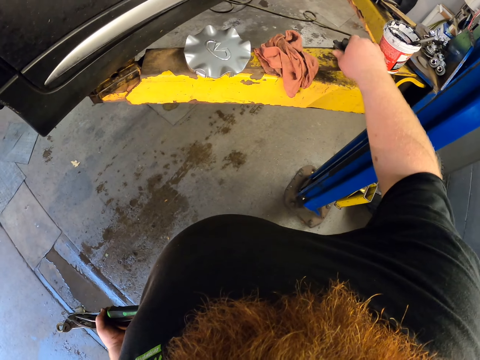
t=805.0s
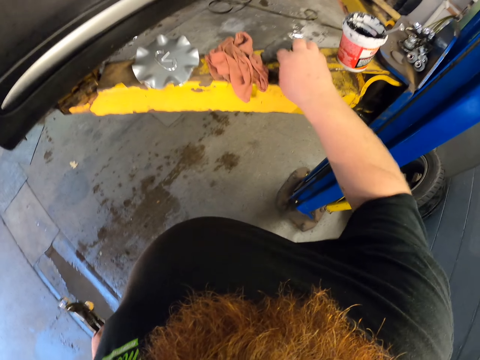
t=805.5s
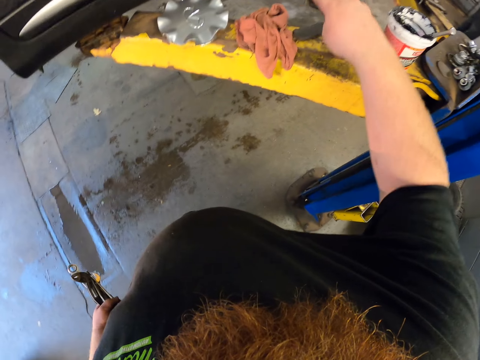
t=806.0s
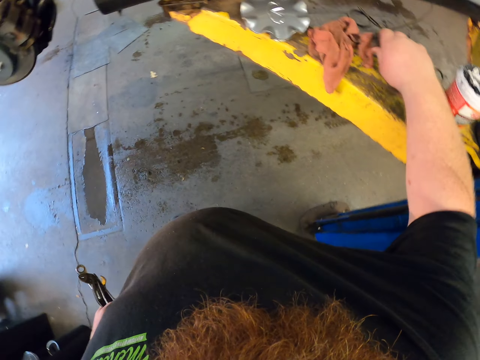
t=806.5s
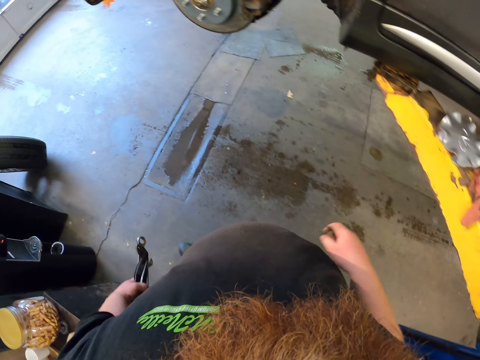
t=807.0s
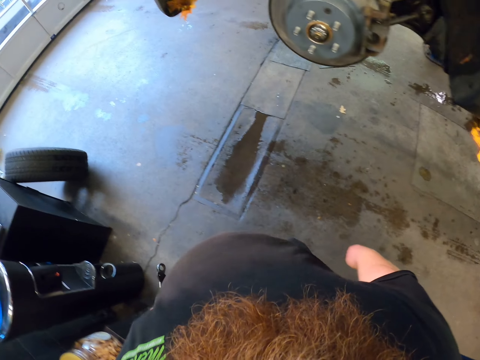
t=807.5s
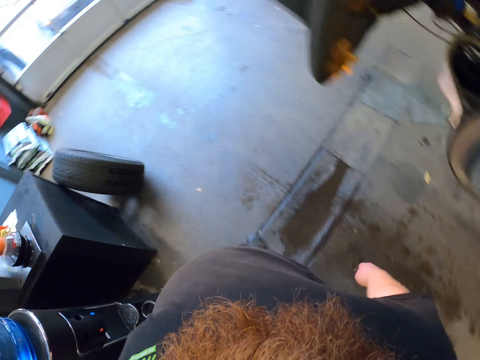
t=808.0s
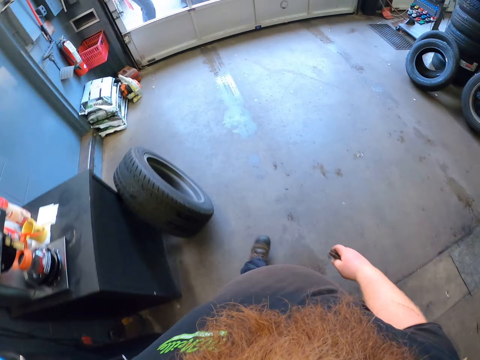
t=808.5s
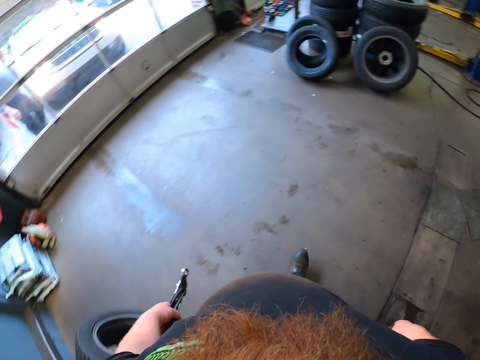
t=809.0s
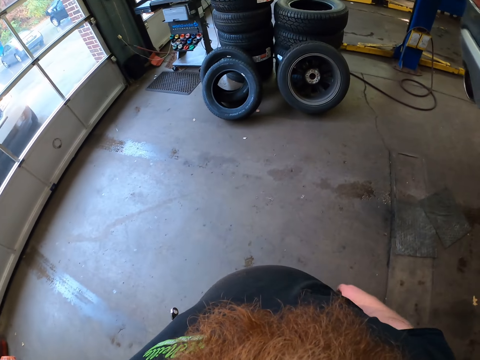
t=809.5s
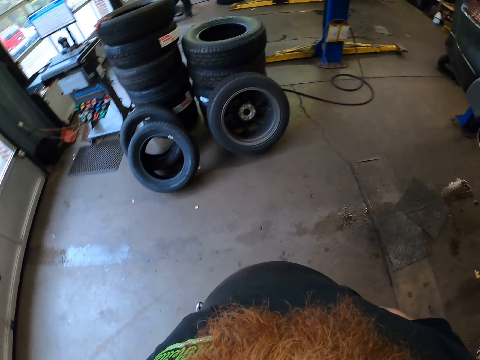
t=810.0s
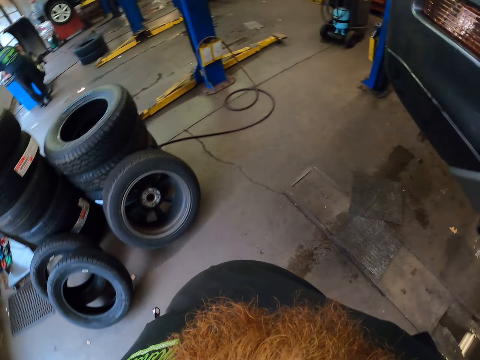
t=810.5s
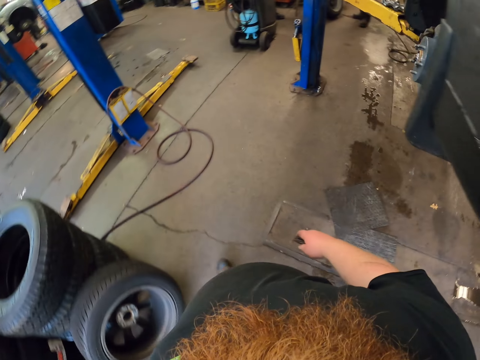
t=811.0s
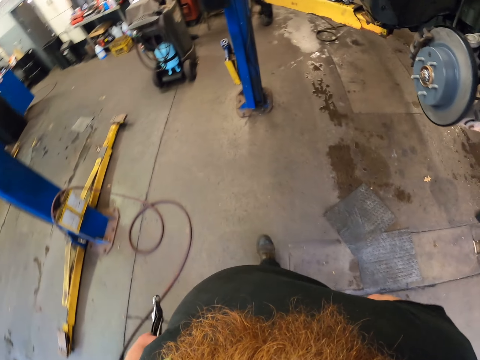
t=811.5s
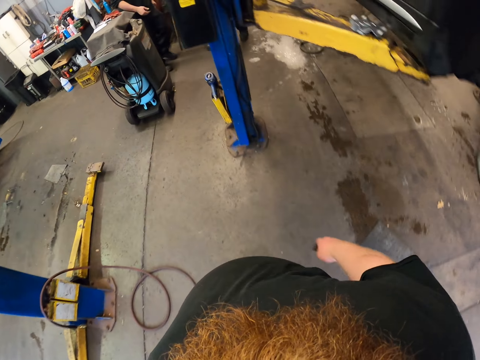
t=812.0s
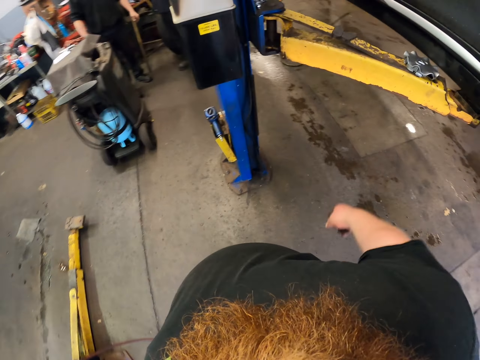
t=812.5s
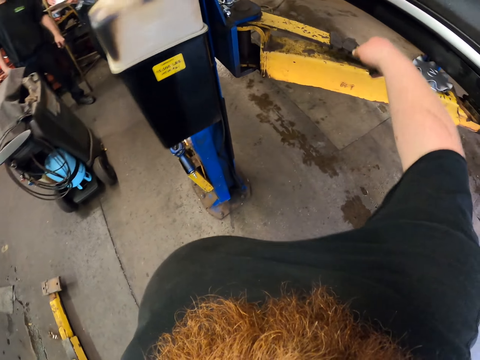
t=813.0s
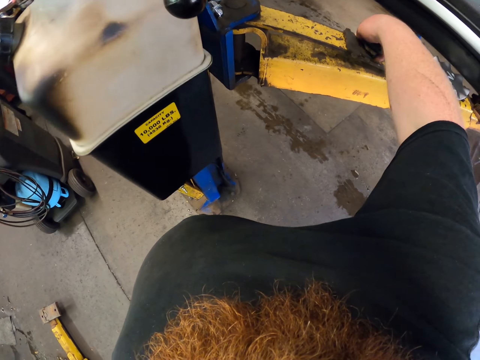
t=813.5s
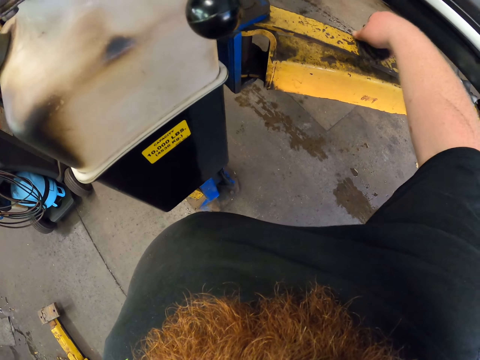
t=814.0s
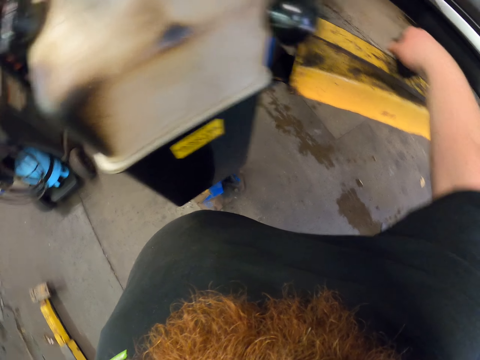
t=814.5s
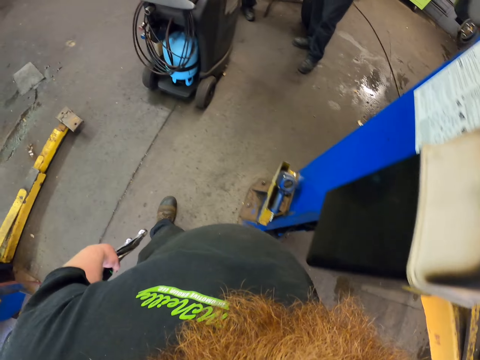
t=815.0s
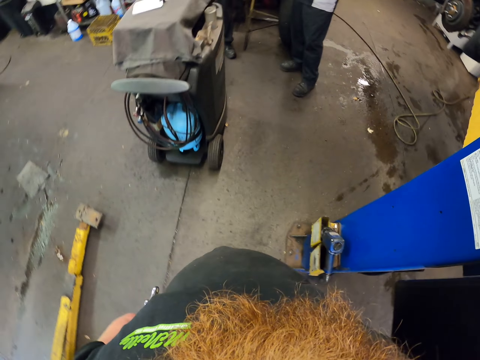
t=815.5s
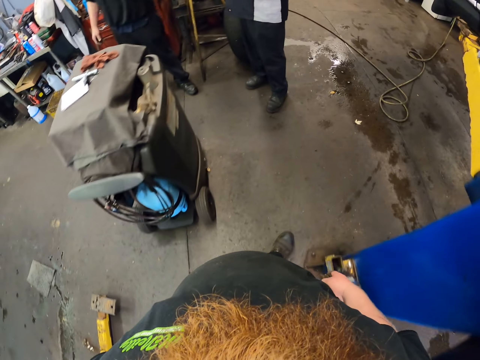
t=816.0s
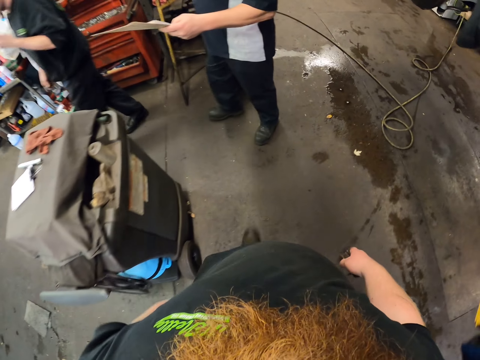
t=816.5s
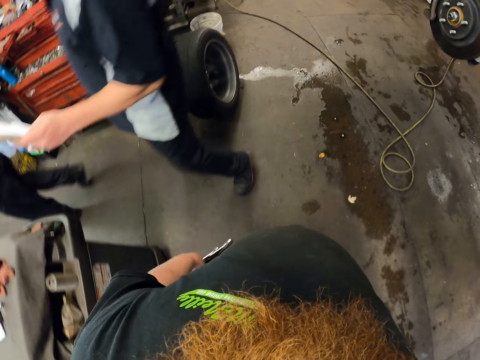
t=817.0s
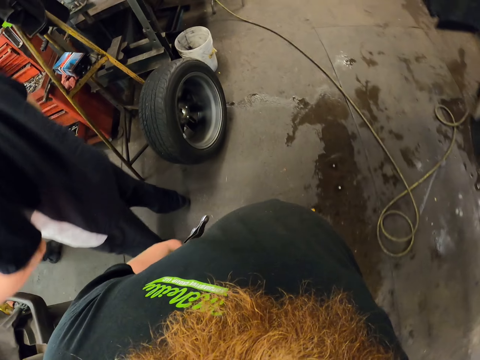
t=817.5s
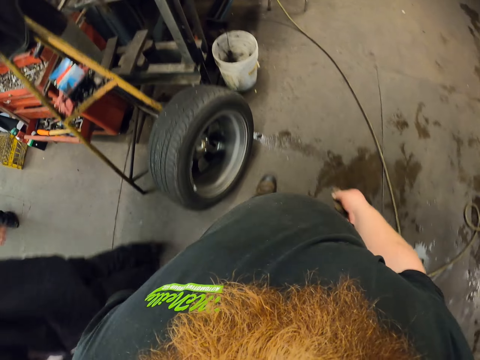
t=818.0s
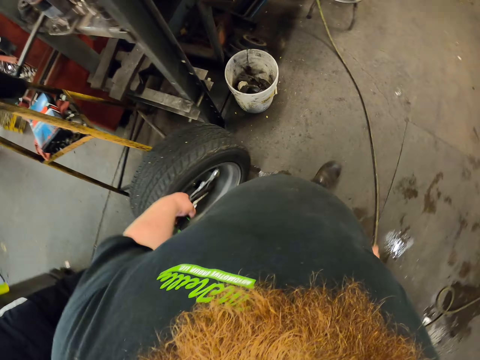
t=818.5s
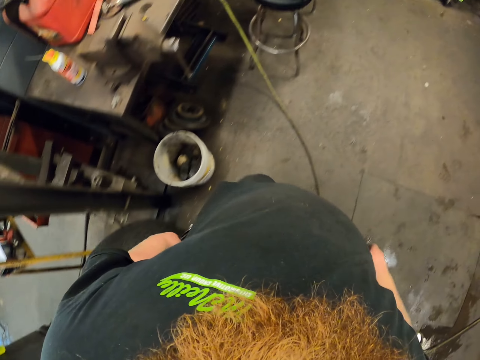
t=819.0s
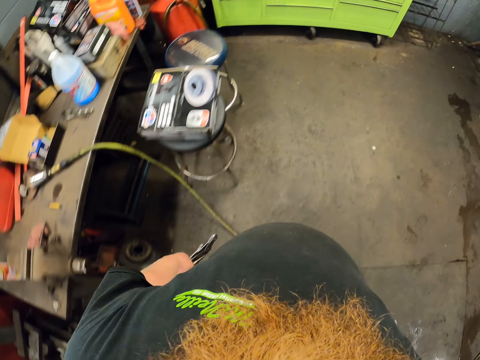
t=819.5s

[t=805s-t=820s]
The camera wearer walks in the garage. They pick up the brake pads. They walk in the garage. They throw the brake pads in the bucket.

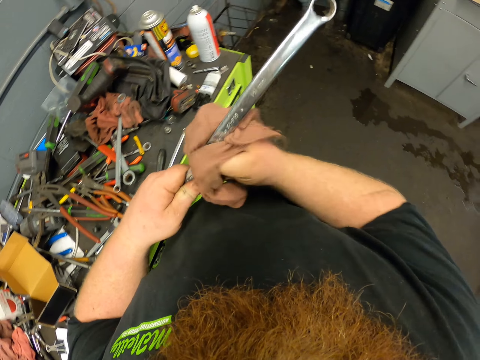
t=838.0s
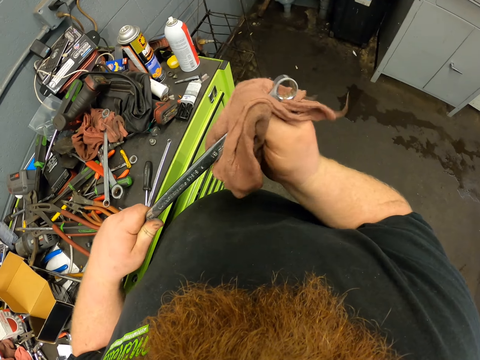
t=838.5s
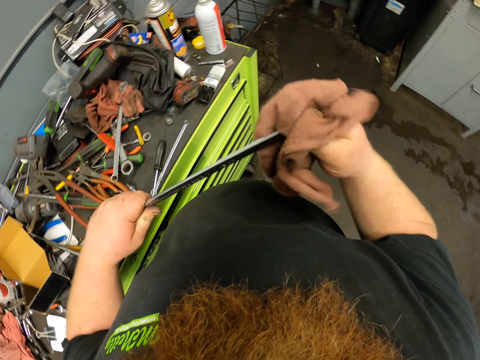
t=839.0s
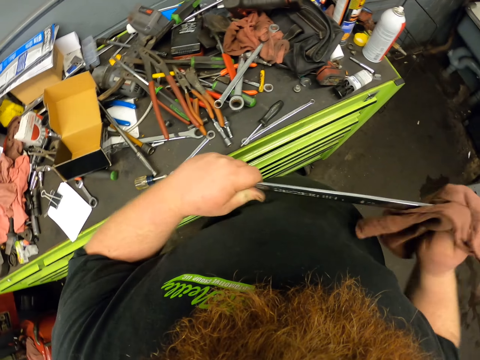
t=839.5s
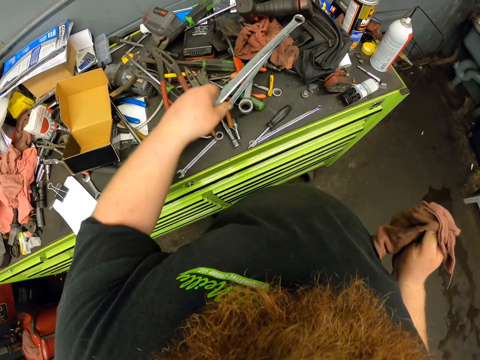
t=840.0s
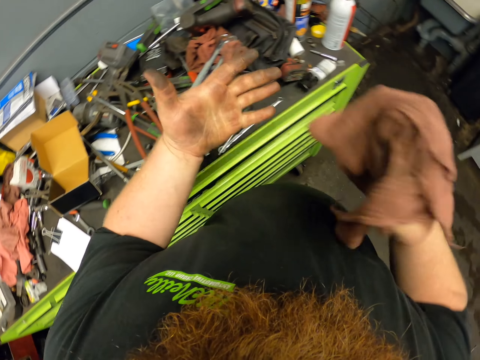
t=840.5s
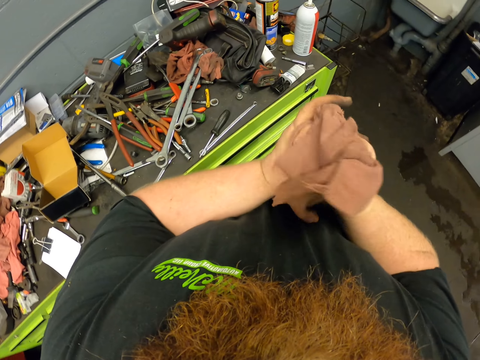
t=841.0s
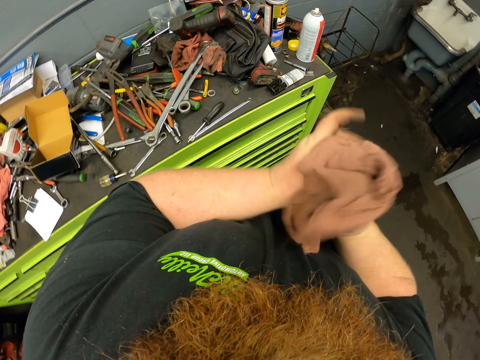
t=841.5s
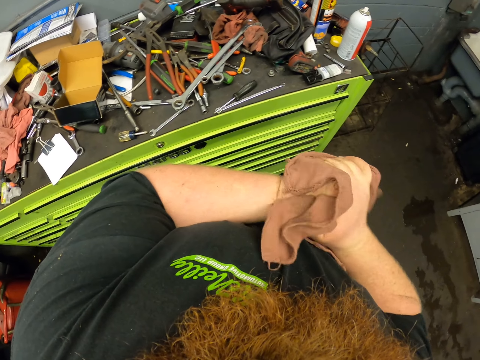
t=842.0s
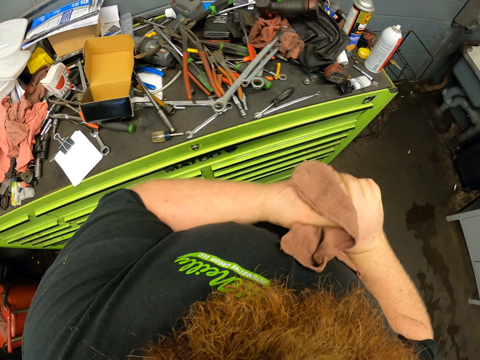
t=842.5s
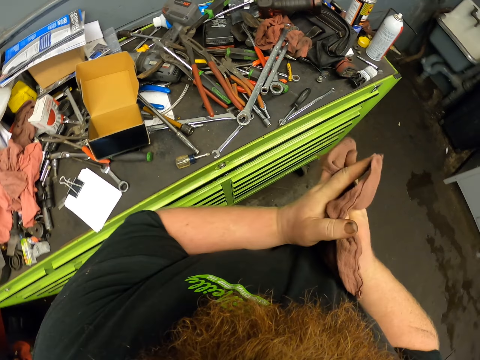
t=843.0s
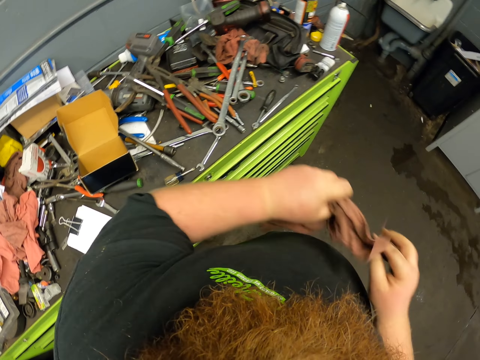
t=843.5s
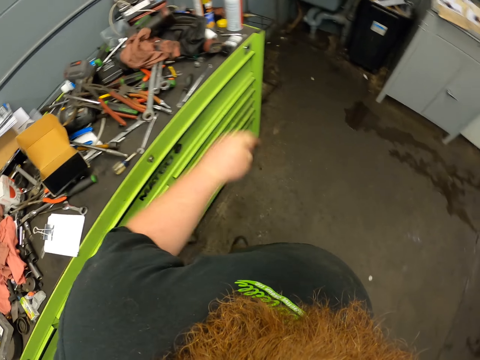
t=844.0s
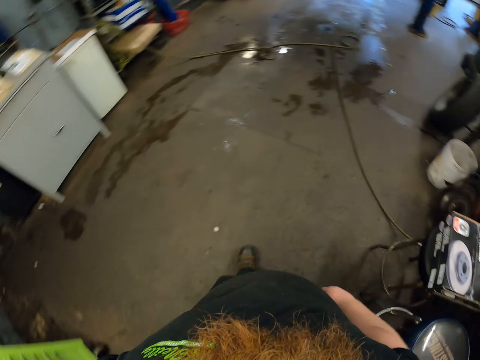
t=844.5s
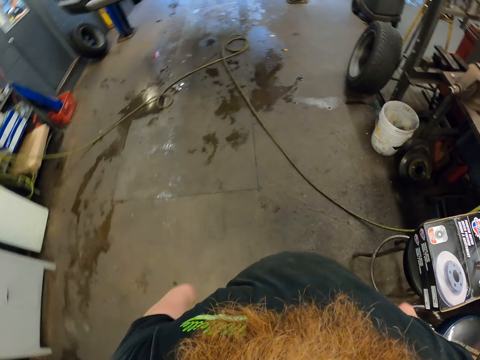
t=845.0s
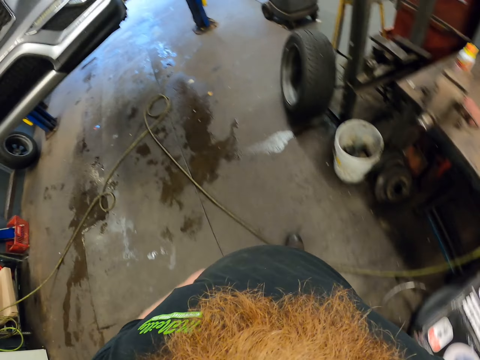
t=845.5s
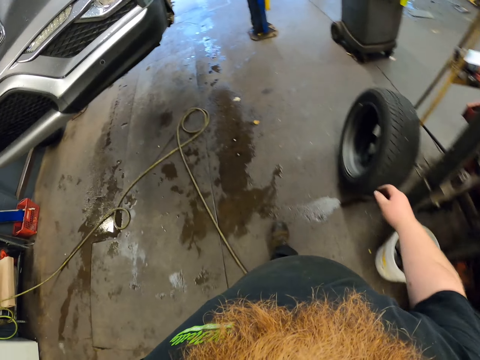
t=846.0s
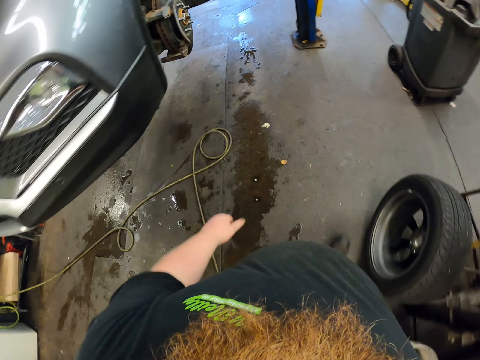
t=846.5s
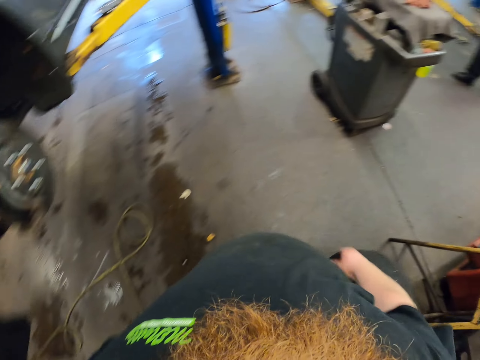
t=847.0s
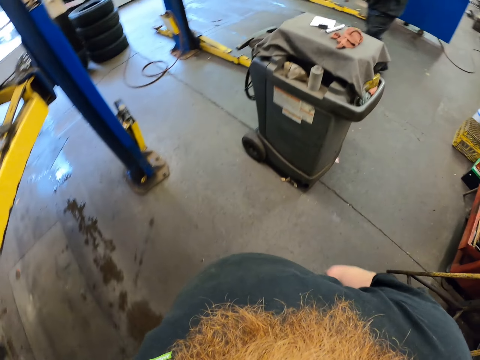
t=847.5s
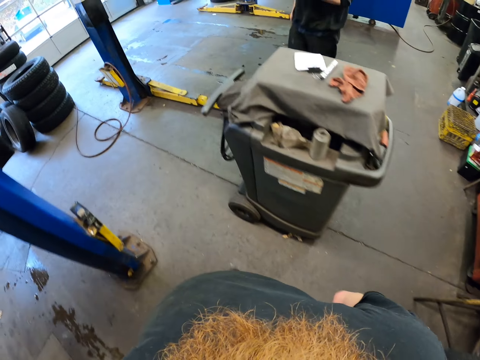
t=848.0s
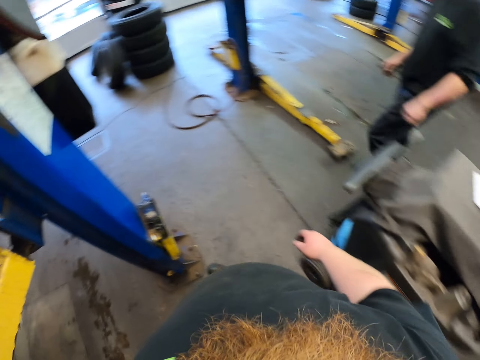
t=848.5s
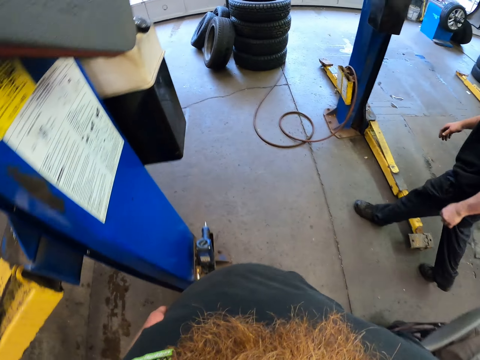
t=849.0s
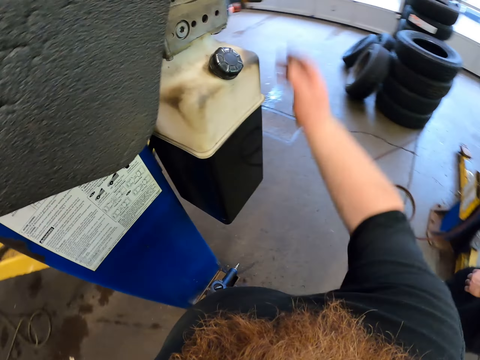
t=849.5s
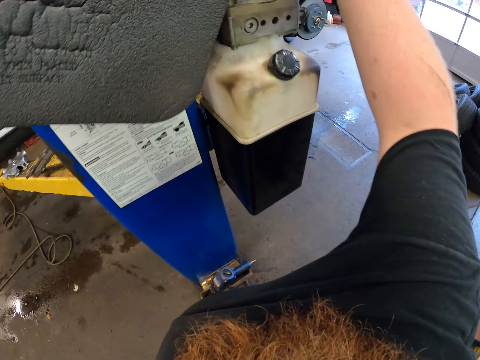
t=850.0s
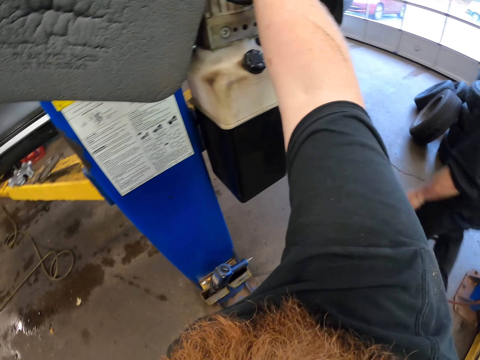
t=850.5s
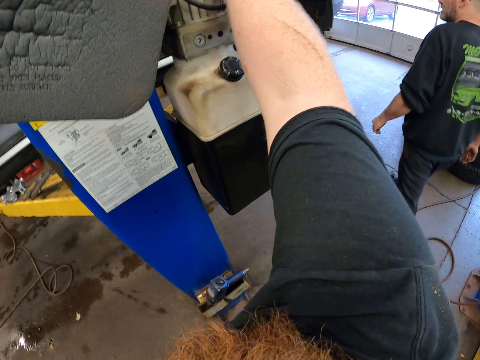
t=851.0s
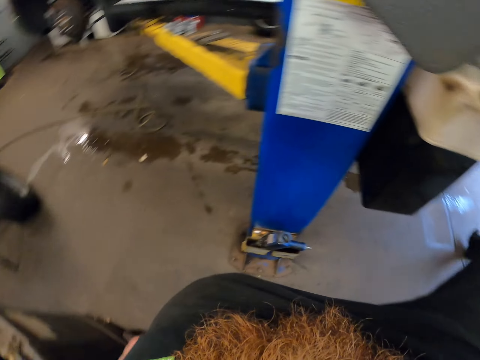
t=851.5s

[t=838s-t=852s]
The camera wearer wipes the spanner with a rag. They put the ring spanner on the cabinet. They throw down the spanner. They wipe the hands with the rag. They throw the hand towel on the cabinet. They walk and look around. They walk in the garage. They touch the metal.
